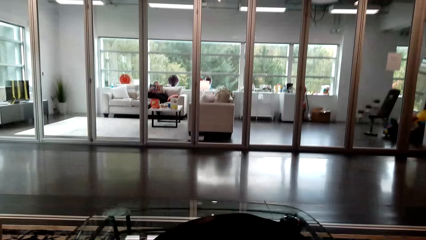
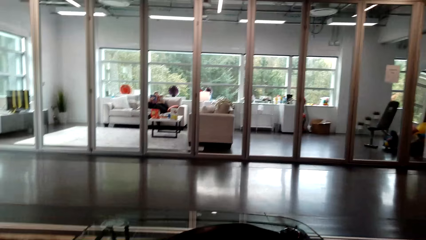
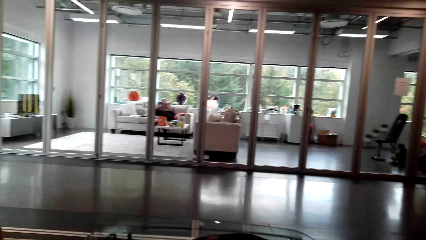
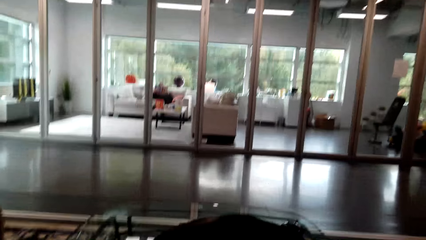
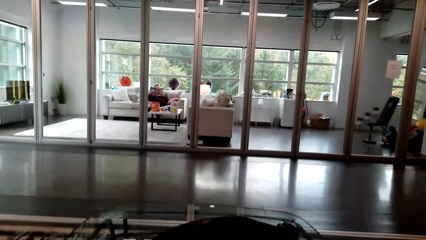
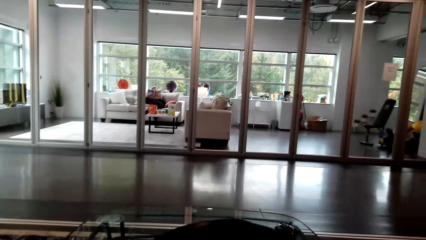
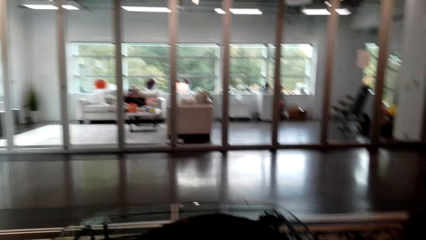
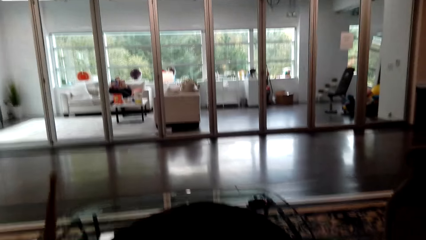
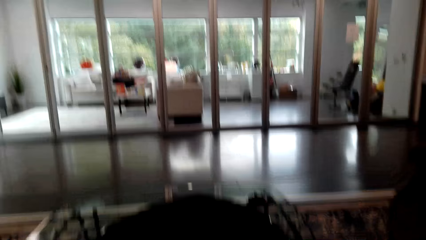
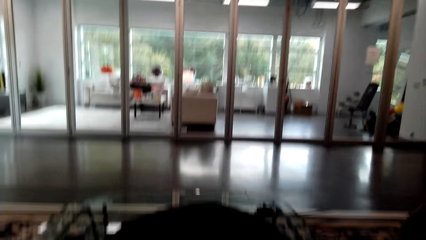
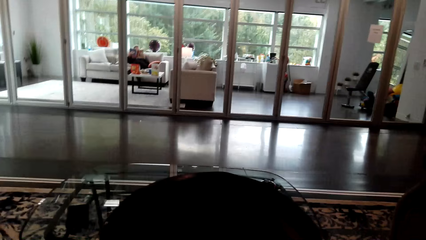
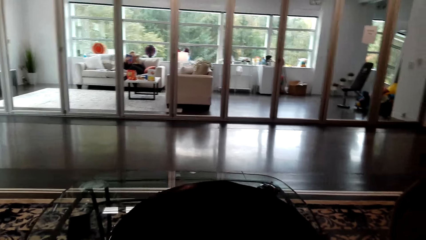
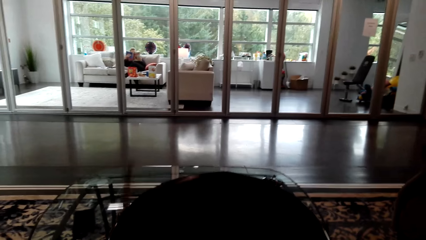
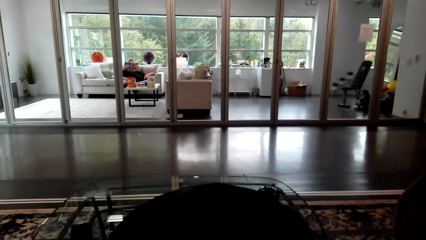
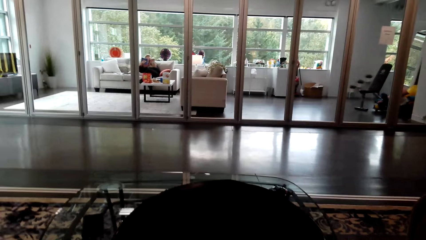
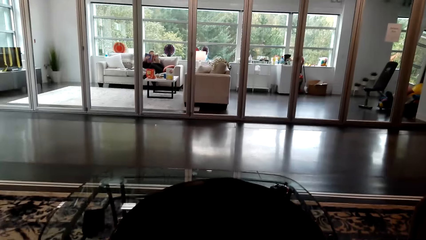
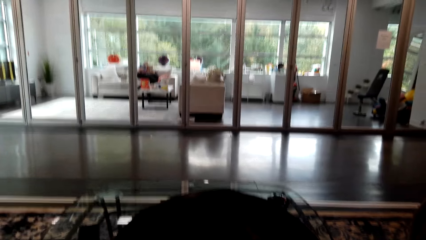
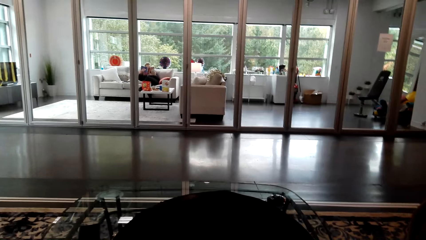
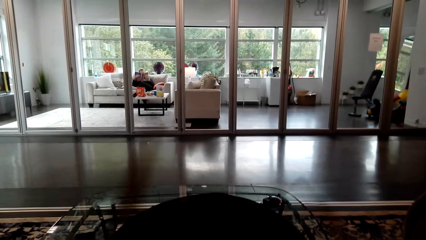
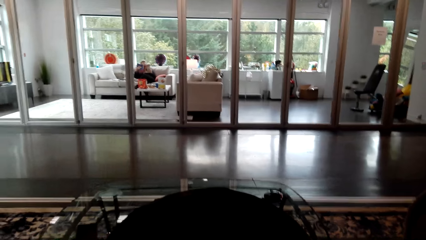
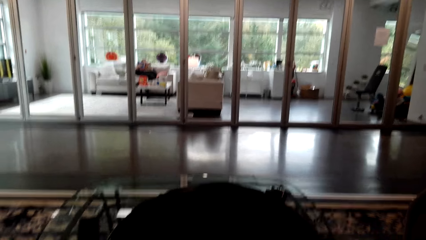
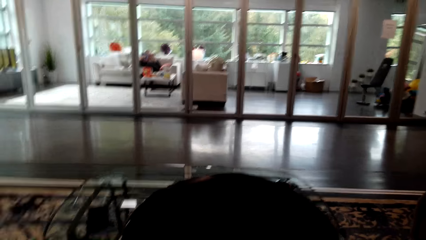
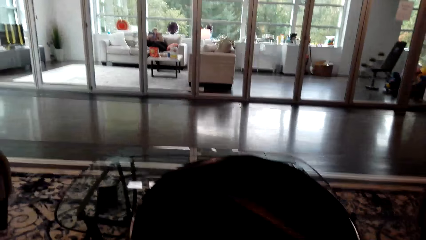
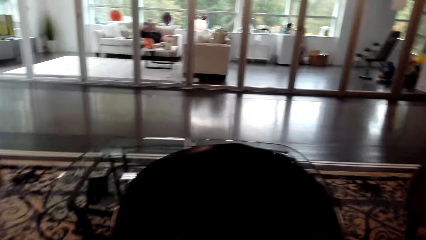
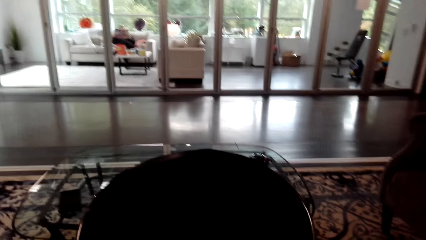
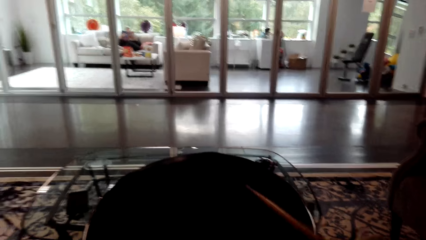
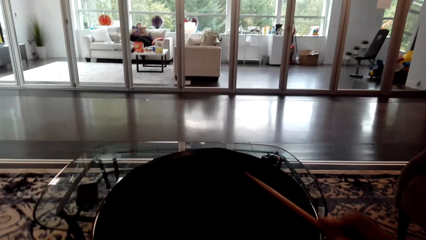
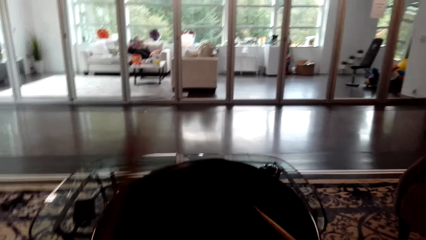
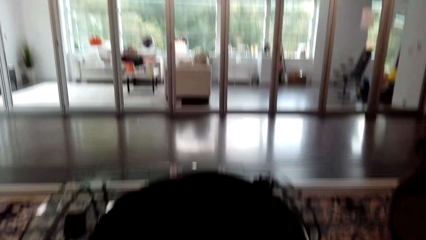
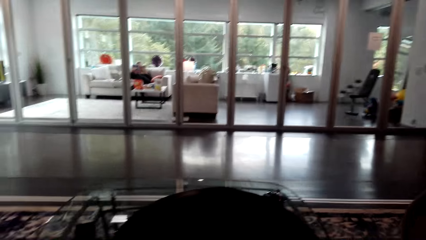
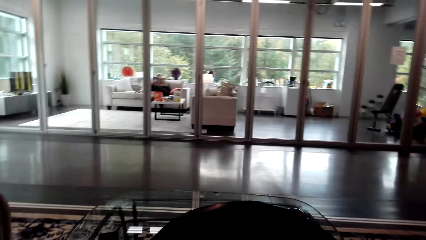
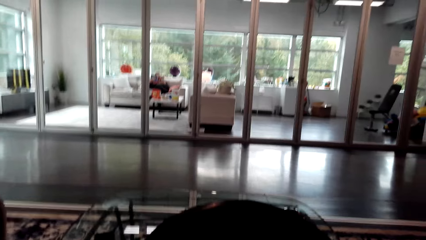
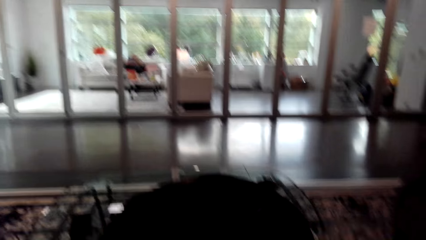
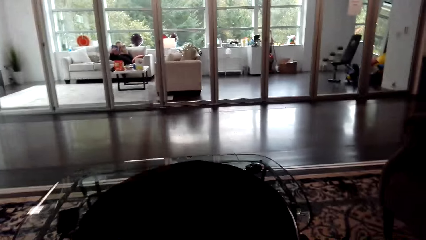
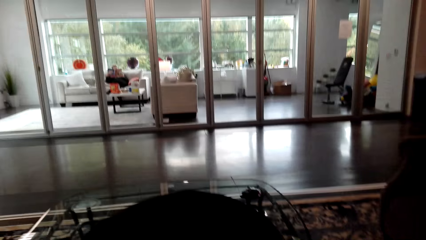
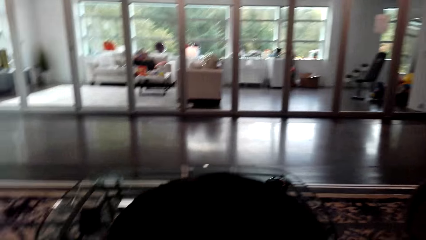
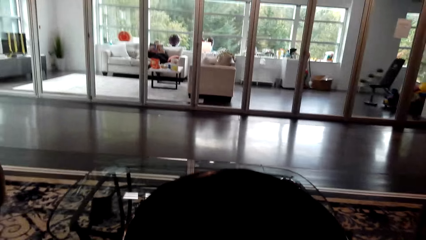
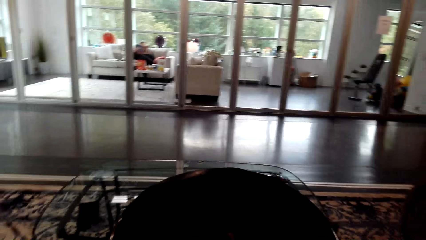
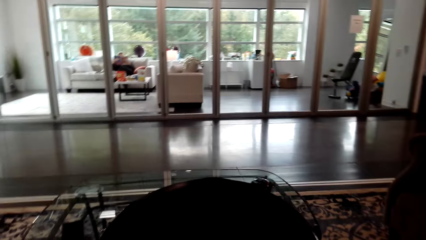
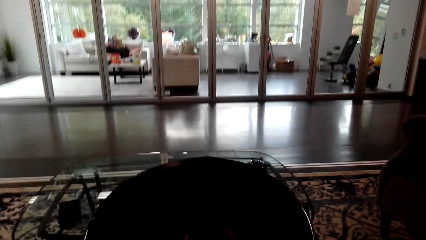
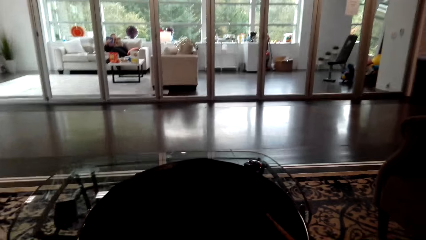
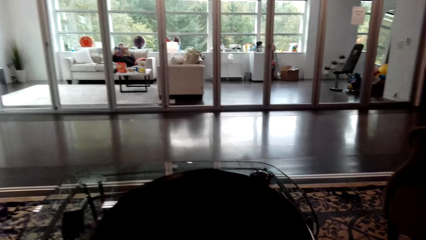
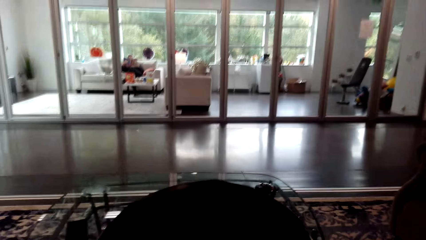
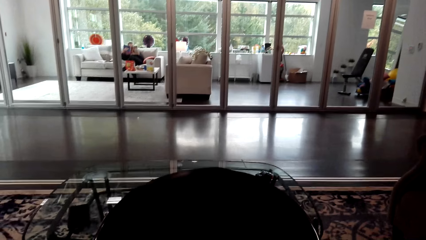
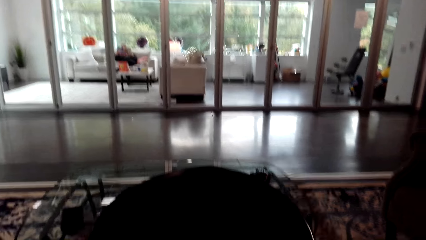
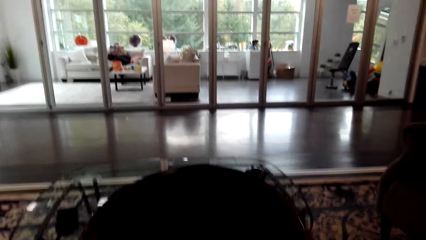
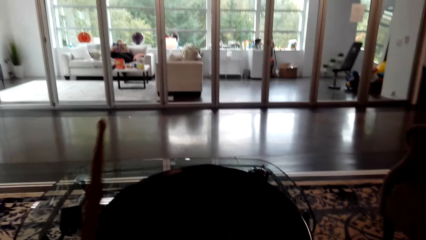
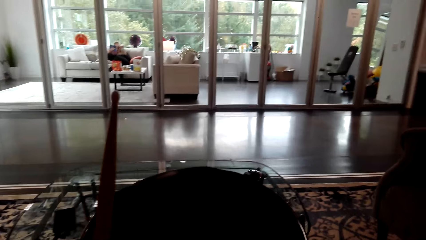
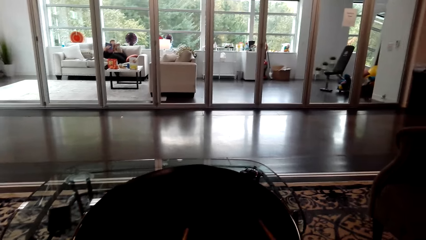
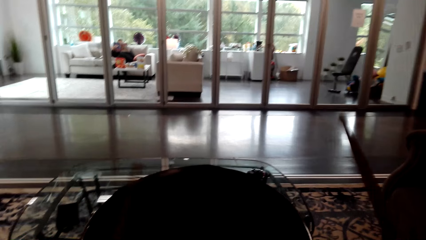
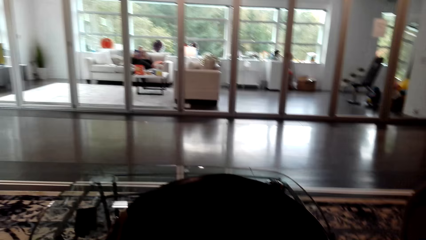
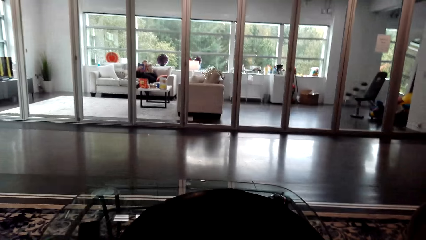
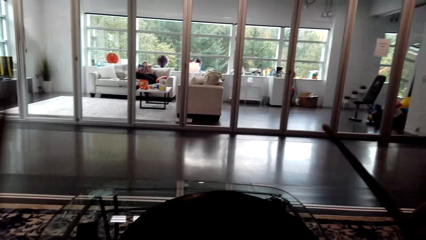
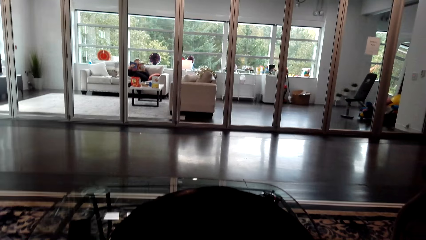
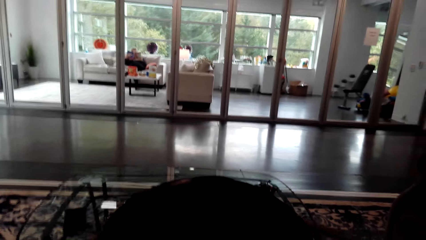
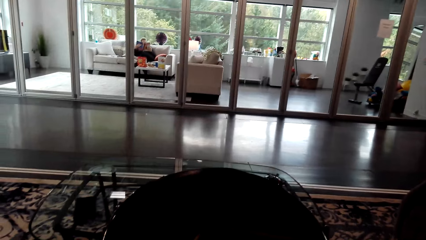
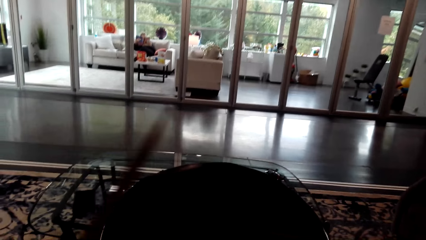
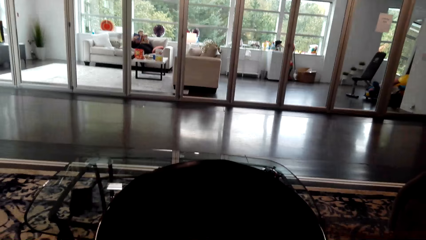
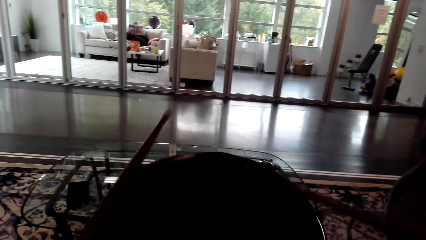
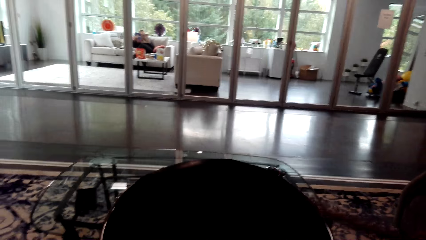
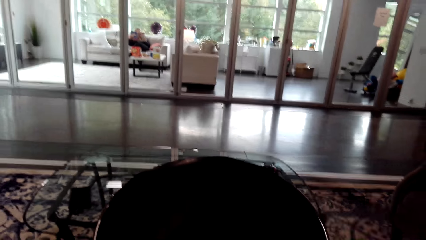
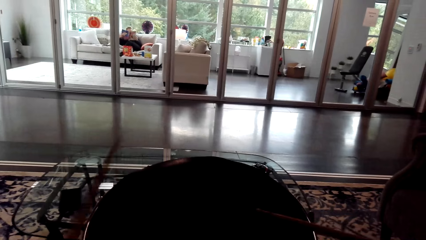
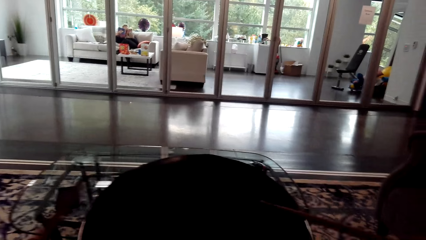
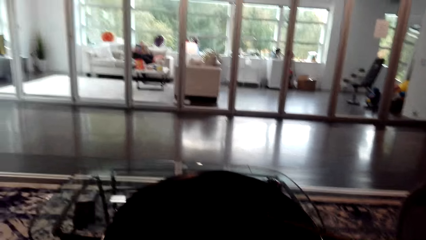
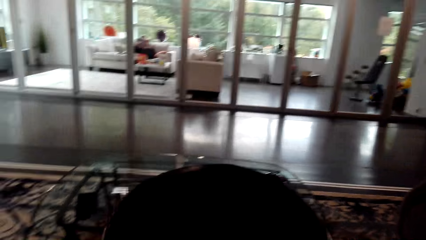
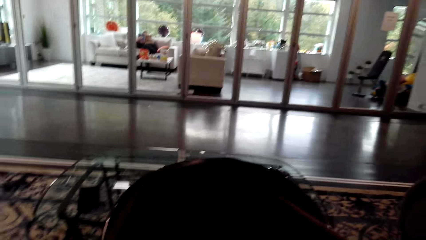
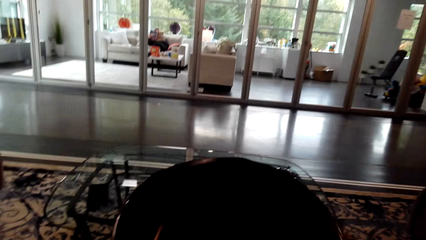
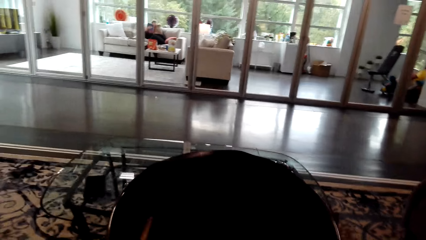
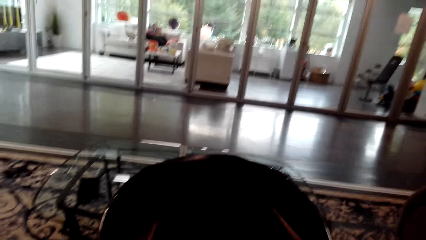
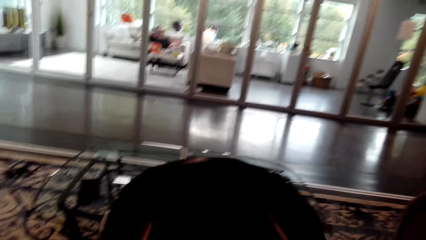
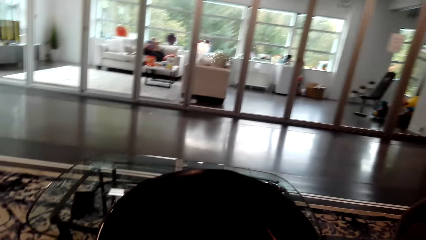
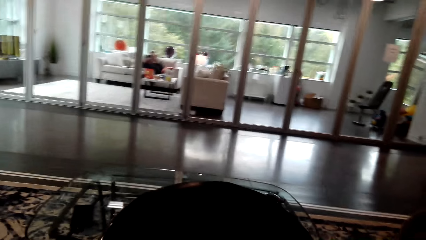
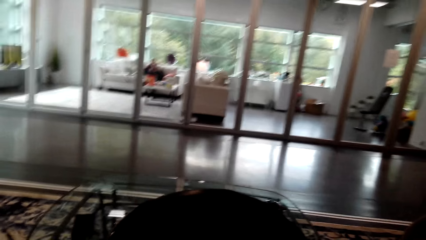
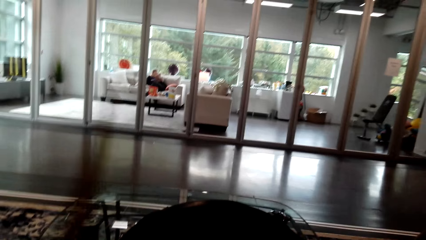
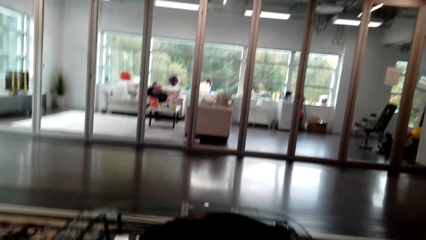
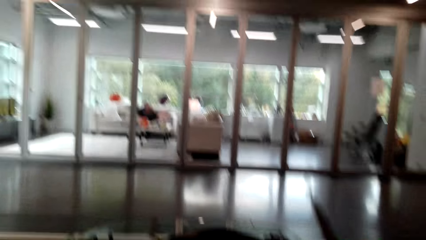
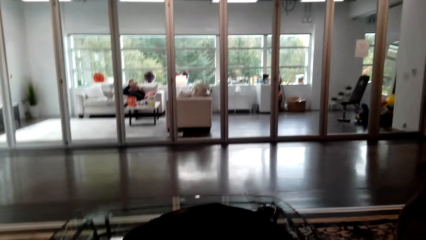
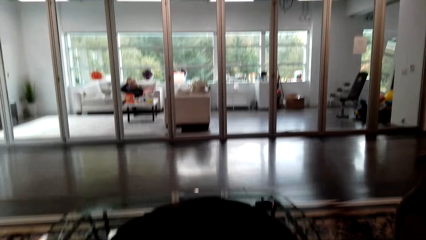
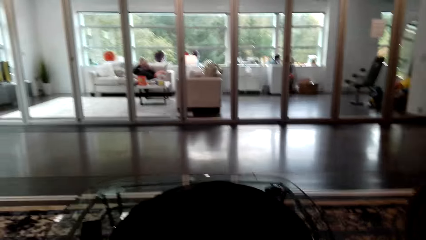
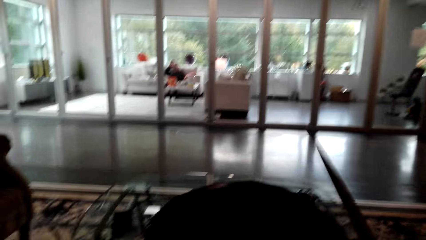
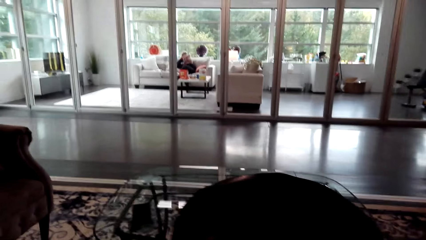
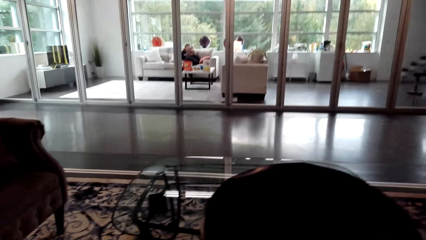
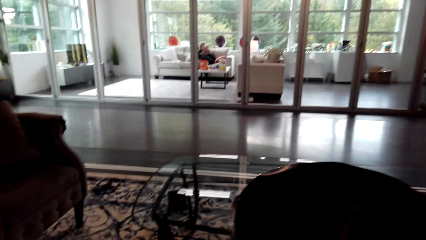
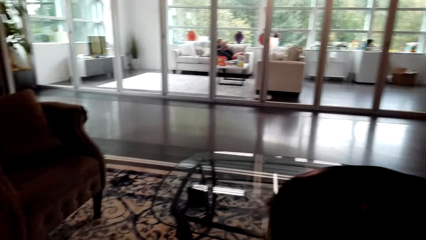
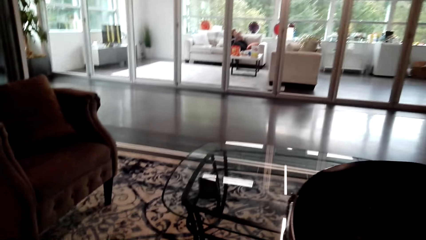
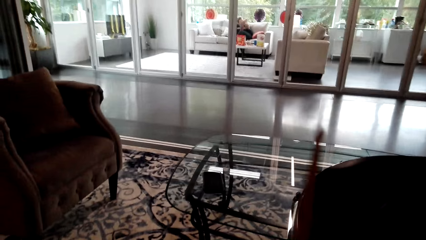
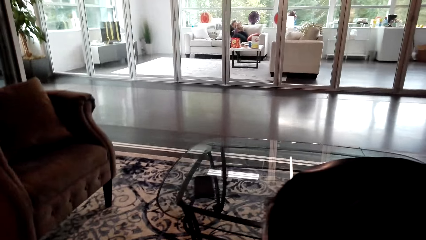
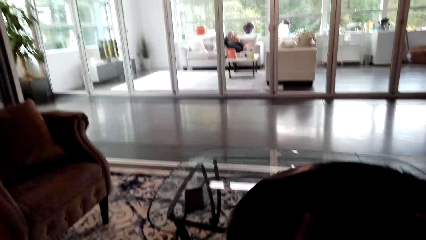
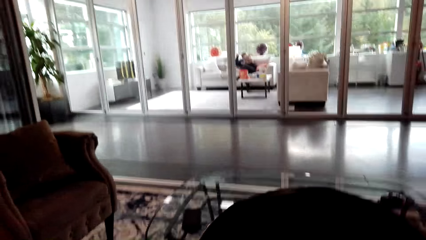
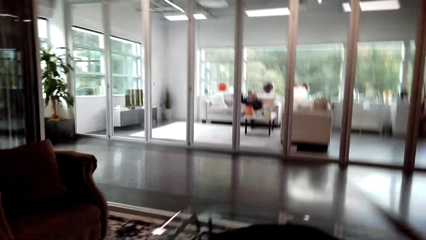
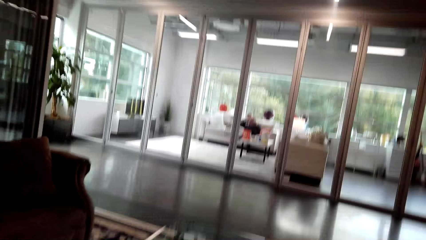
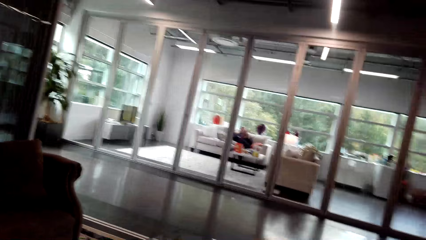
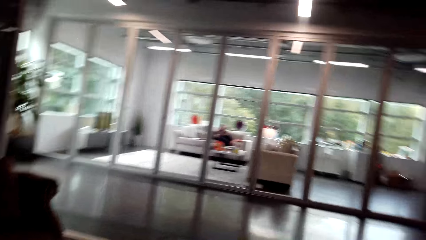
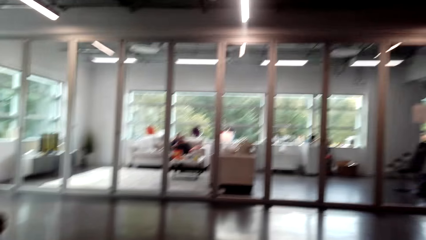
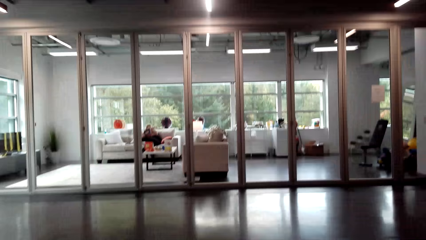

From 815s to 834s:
The camera wearer beats the drum.
